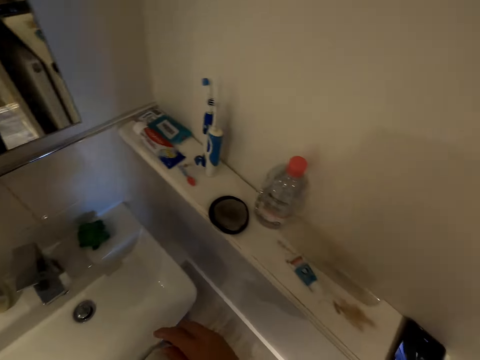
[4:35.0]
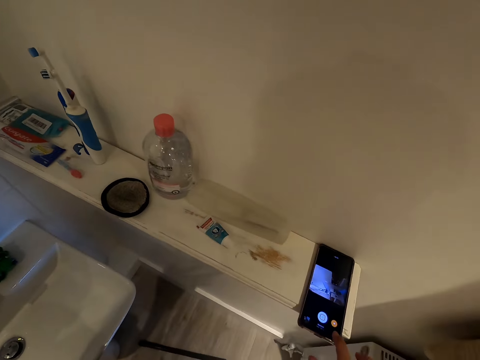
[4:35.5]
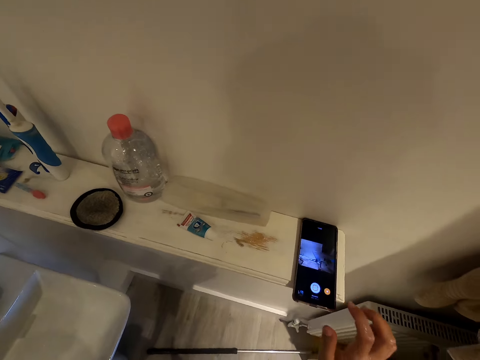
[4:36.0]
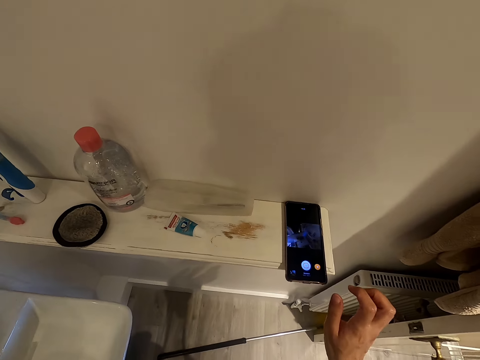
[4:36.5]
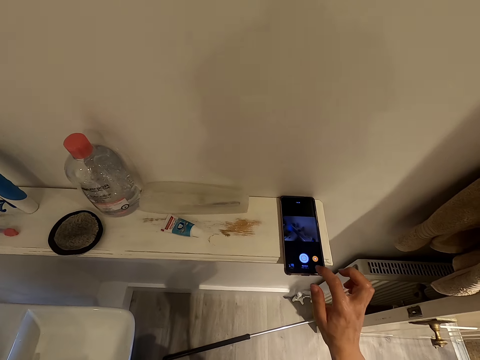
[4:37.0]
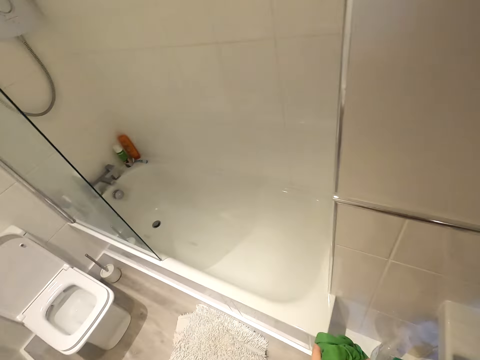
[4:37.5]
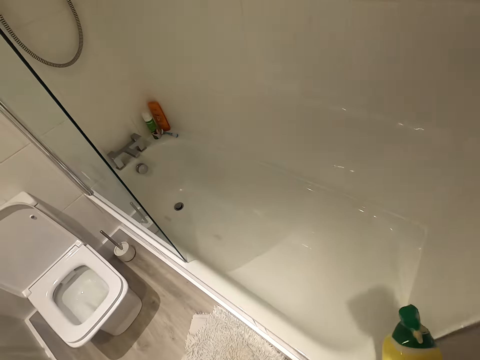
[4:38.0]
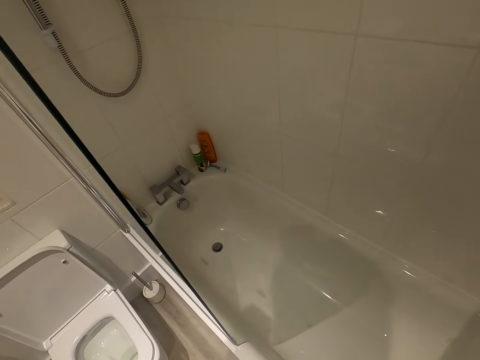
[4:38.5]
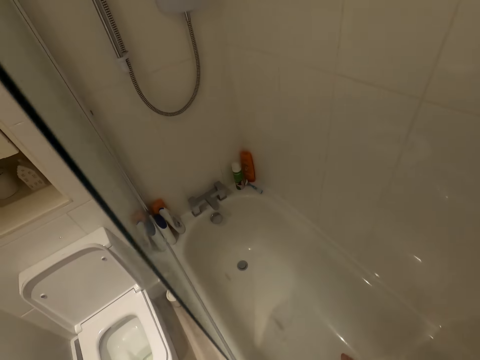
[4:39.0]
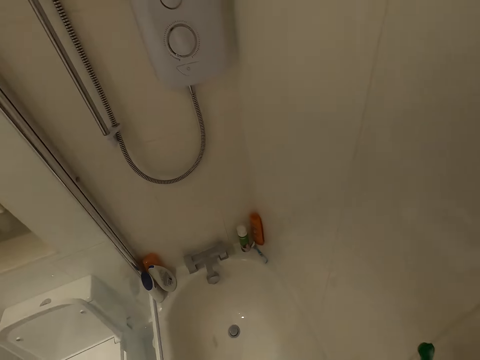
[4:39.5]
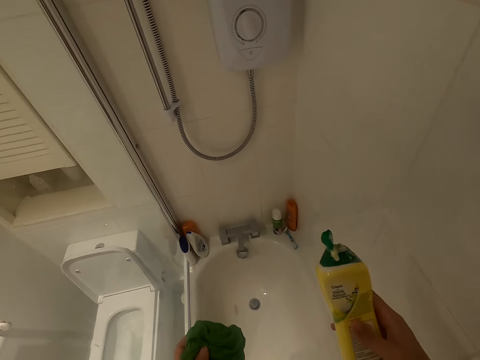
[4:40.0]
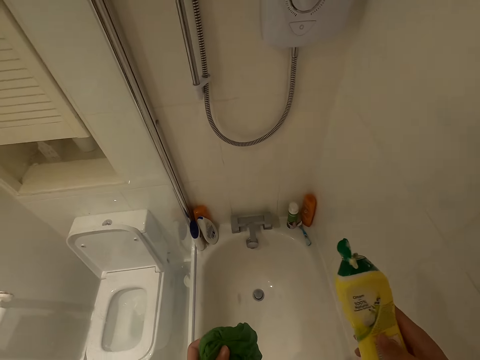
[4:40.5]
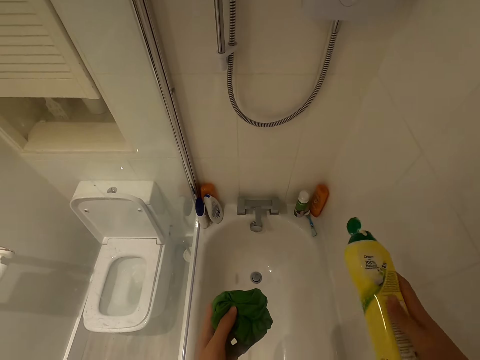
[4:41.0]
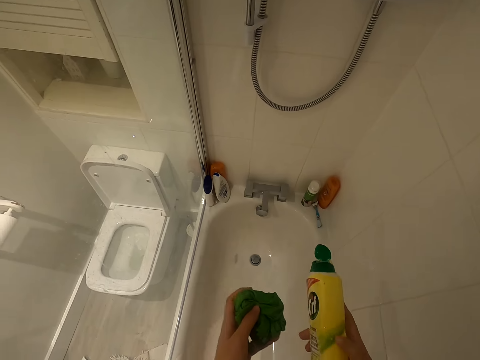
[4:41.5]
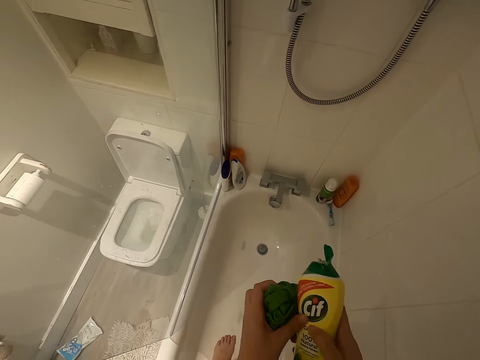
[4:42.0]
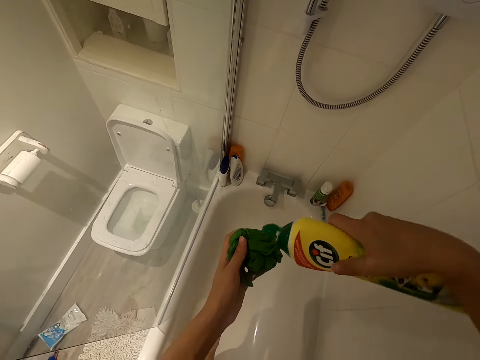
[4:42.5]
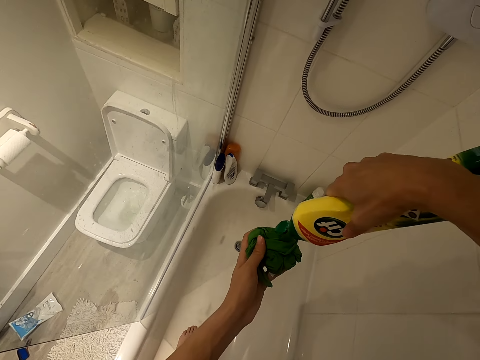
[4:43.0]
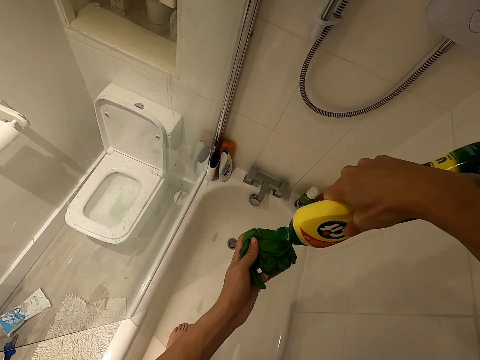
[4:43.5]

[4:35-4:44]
The camera wearer places the finger on the phone. They move to the bathtub. They shake the detergent with the right hand. They hold the detergent and a towel with both hands. They squeeze the bottle with the right hand. They pour the detergent on the cloth with the right hand.

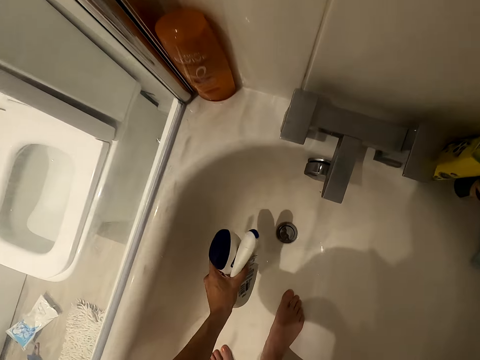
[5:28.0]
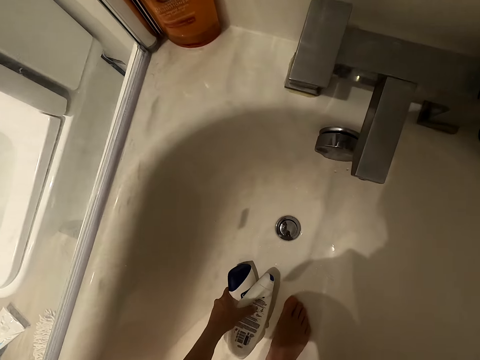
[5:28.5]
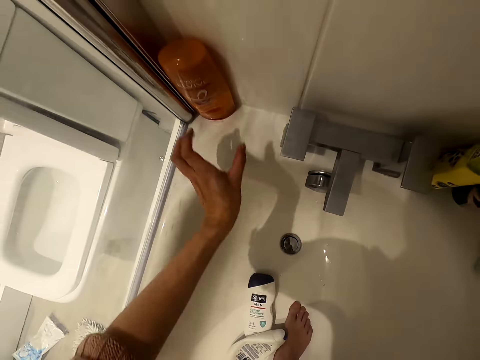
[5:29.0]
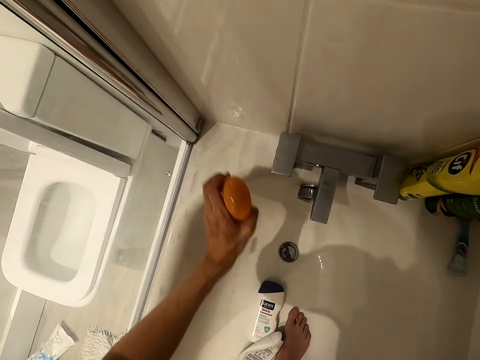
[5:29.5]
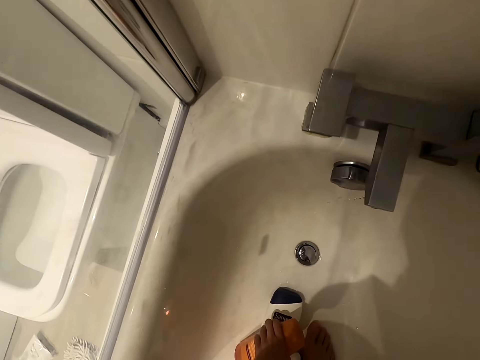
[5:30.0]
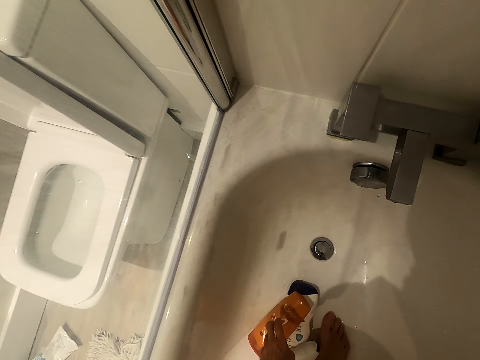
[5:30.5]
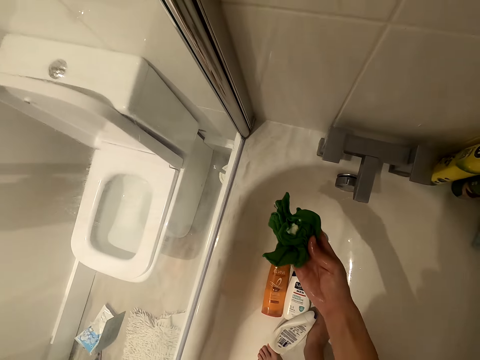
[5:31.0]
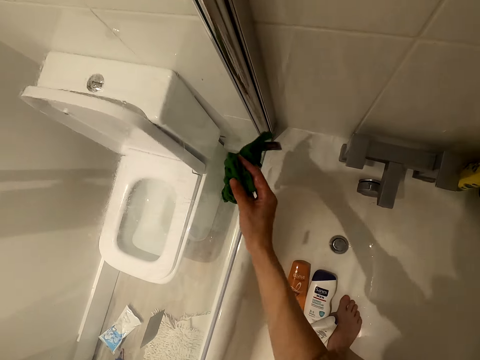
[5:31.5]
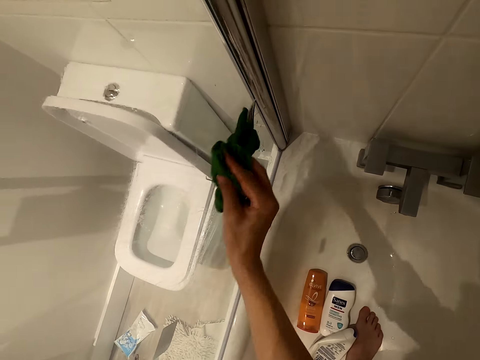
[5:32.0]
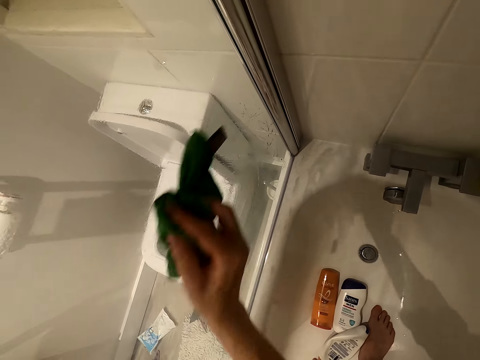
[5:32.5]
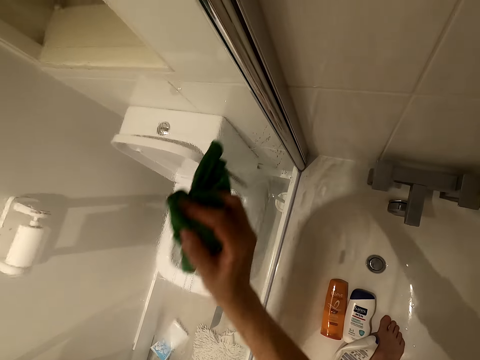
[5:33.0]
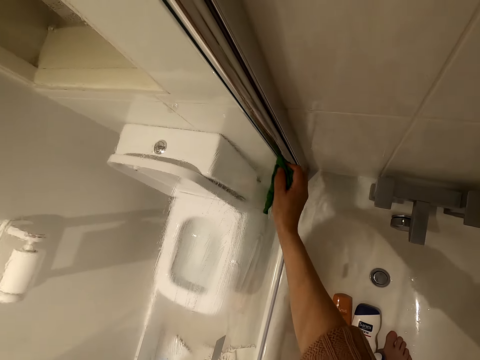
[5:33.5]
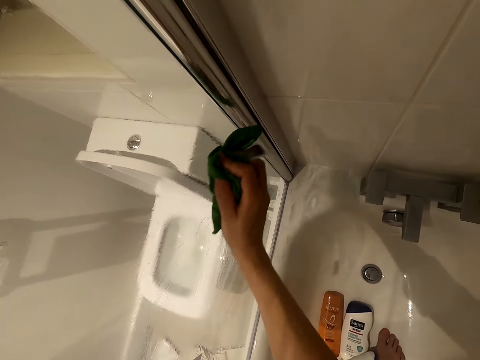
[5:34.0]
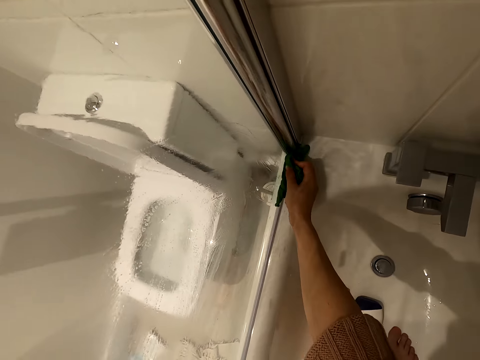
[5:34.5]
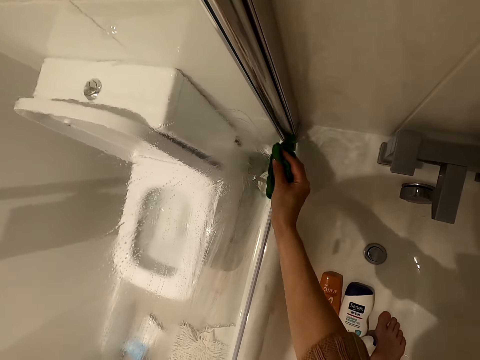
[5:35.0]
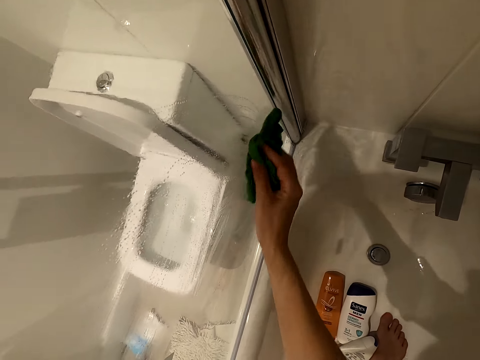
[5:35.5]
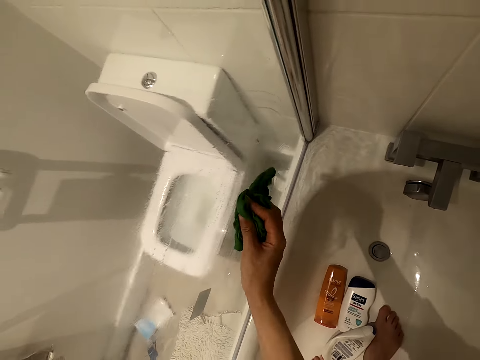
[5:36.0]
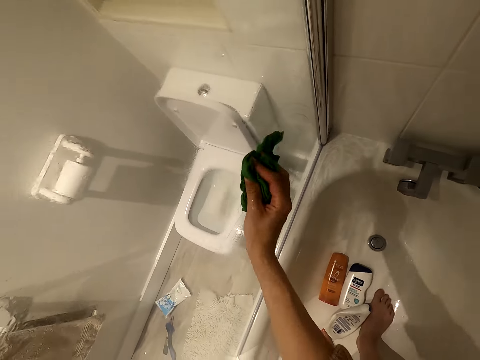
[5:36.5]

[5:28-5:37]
The camera wearer picks up something. They place the bottles in the bath tub. They pick up the bottle. They drop the container in the sink. They wipe the glass with the right hand.

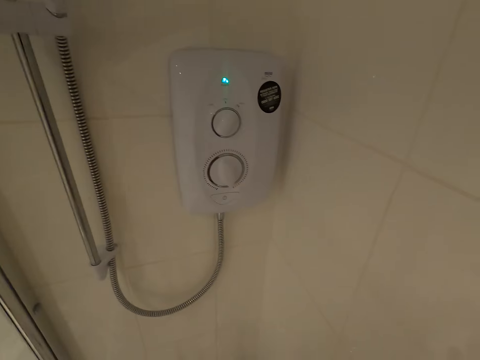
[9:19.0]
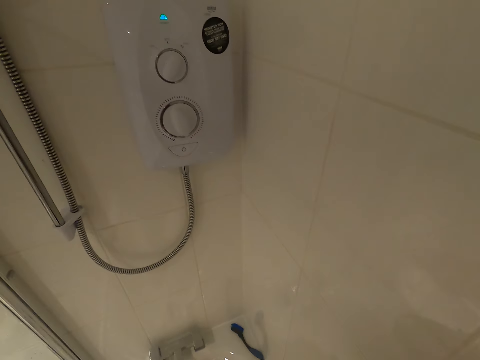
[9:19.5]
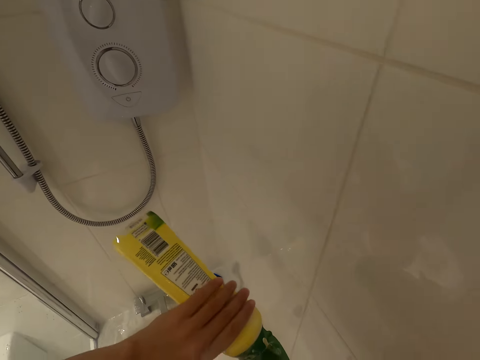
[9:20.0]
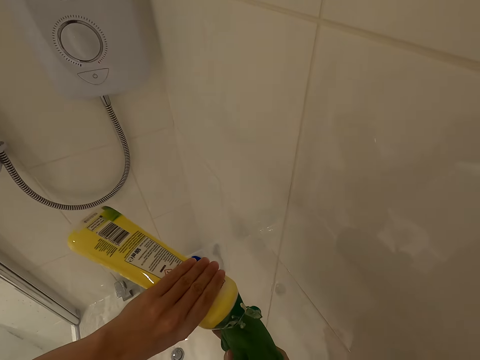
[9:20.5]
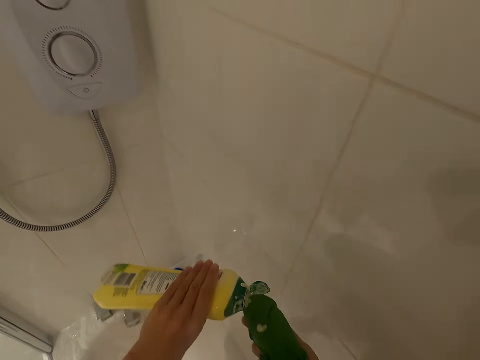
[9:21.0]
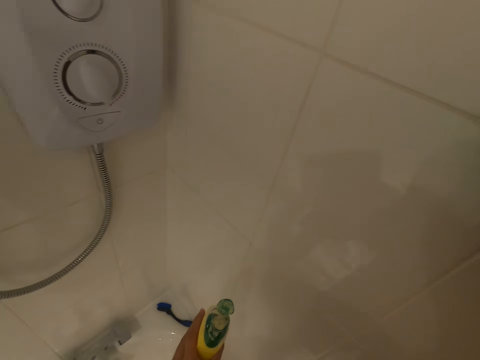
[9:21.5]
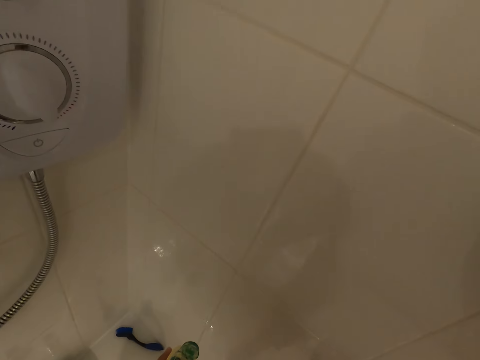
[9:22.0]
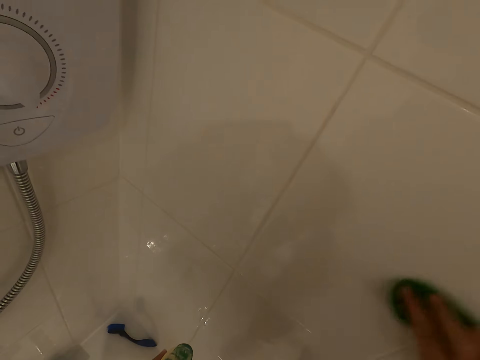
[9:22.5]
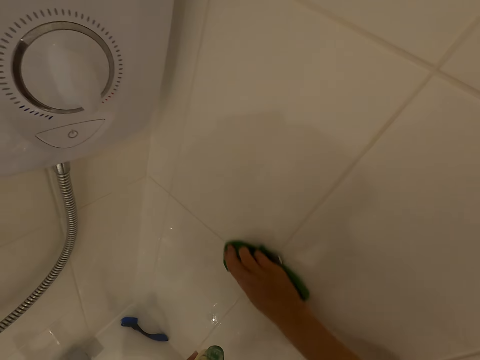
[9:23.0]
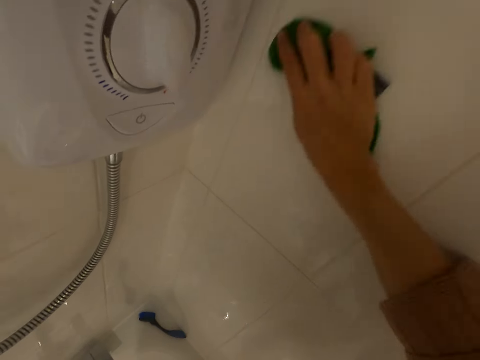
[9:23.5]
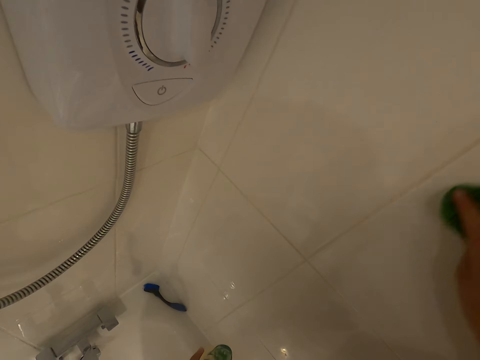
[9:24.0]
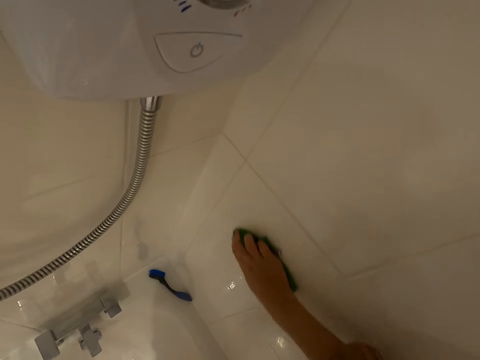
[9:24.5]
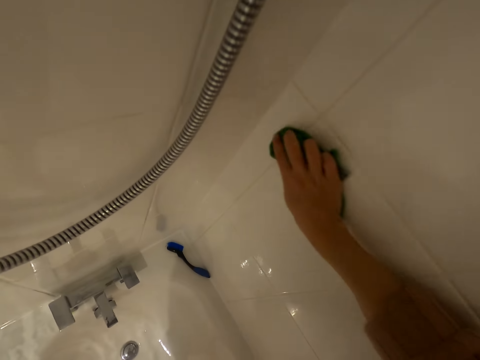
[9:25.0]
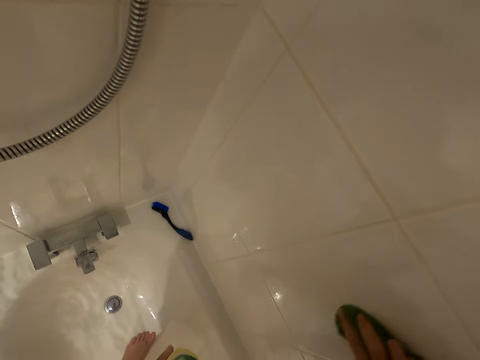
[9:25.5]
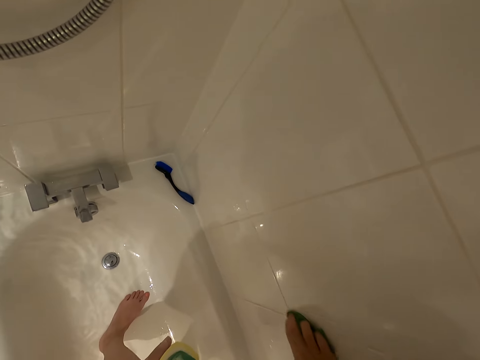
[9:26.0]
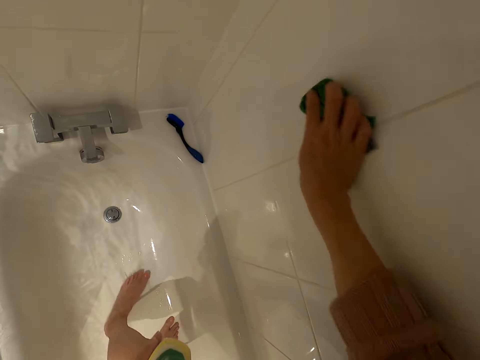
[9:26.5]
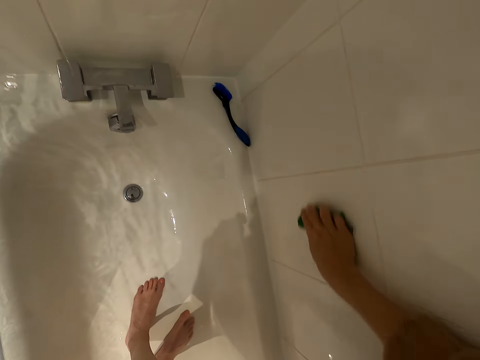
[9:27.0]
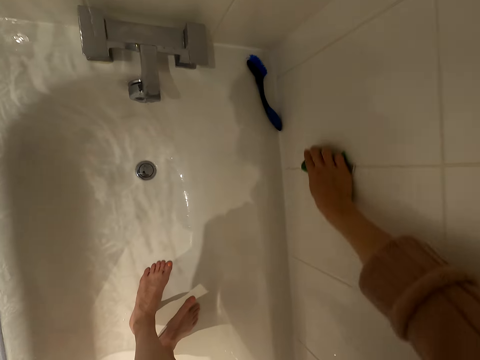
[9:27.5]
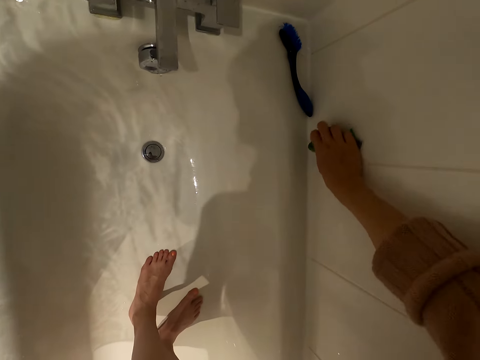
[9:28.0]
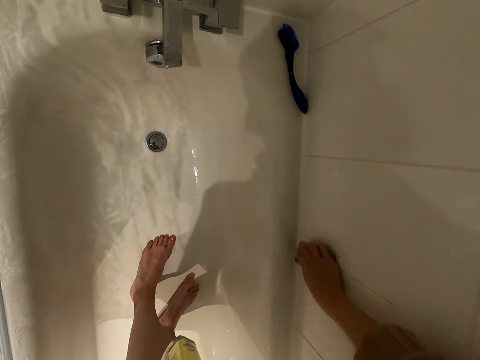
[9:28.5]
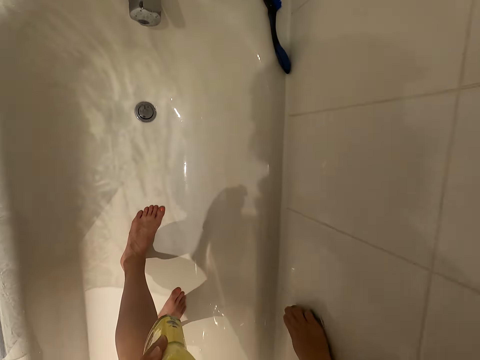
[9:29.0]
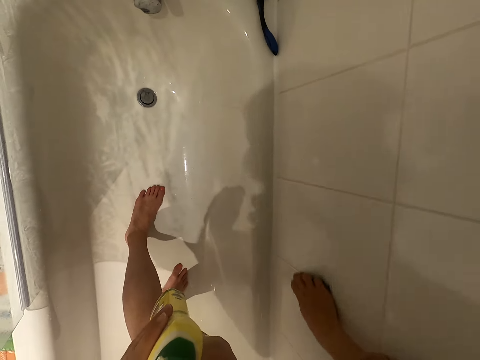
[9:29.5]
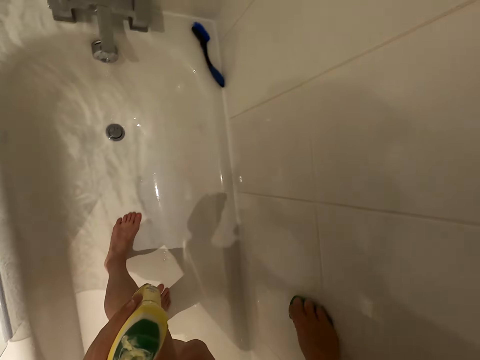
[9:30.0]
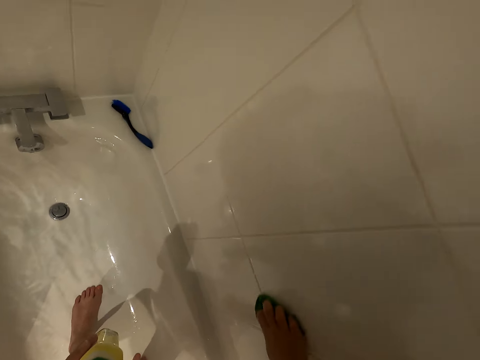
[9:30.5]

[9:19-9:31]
The camera wearer squeezes the soap from the bottle on the towel. They clean the wall. They scrub the wall.
